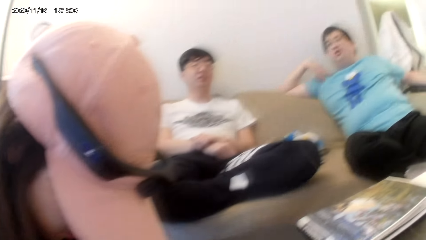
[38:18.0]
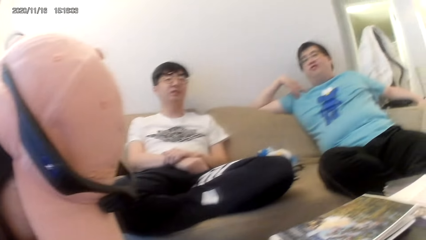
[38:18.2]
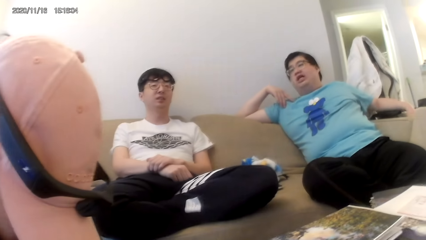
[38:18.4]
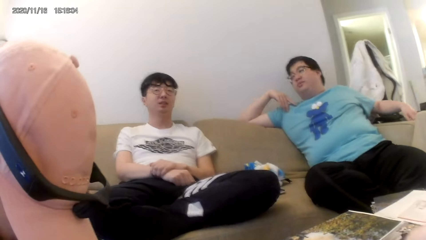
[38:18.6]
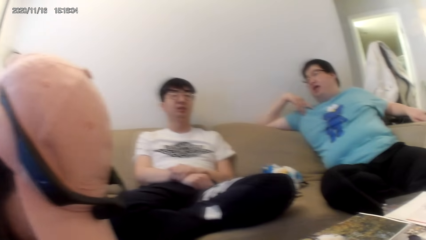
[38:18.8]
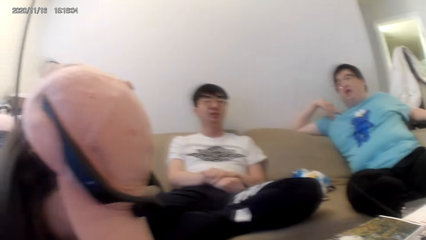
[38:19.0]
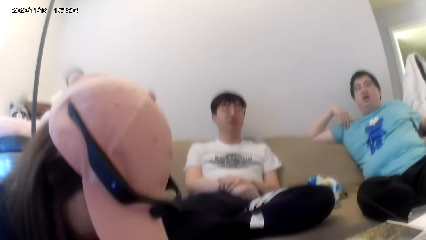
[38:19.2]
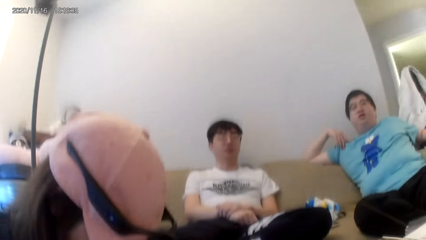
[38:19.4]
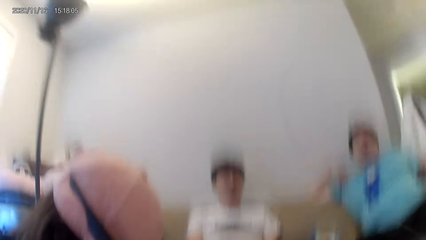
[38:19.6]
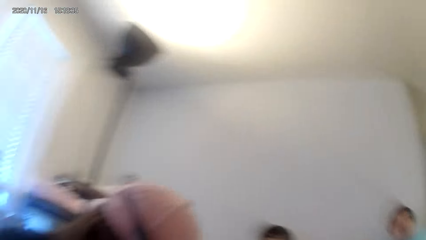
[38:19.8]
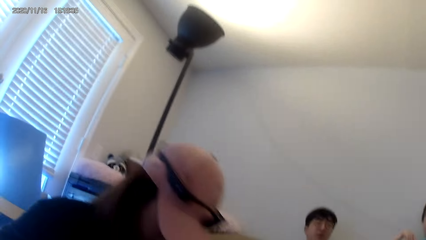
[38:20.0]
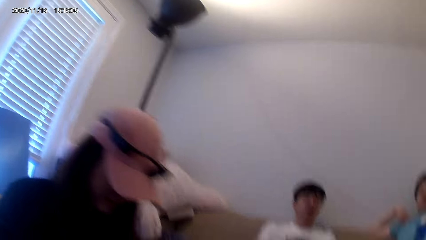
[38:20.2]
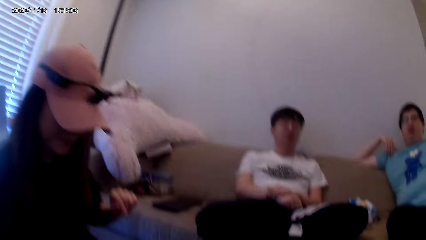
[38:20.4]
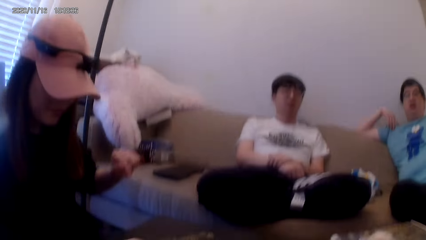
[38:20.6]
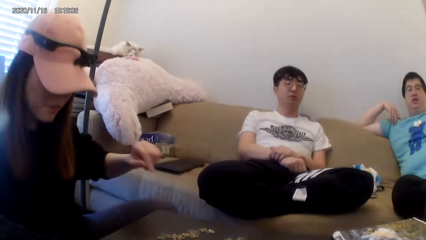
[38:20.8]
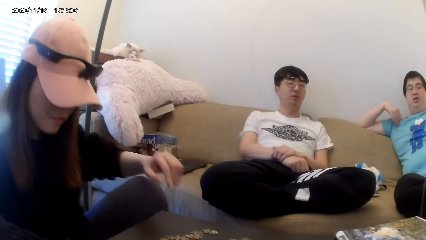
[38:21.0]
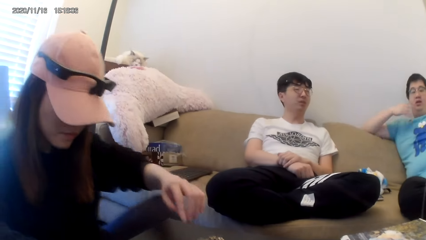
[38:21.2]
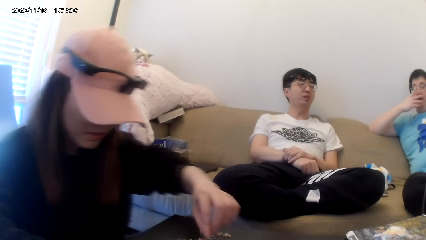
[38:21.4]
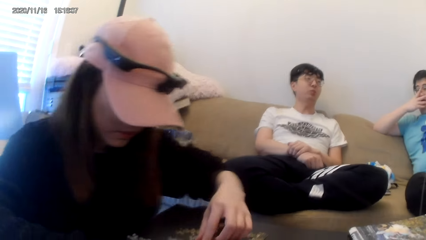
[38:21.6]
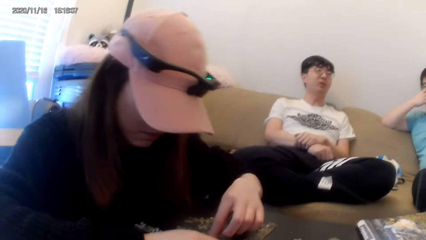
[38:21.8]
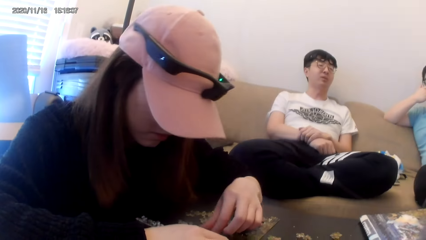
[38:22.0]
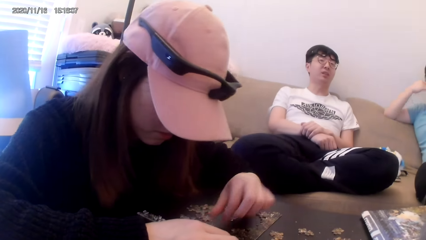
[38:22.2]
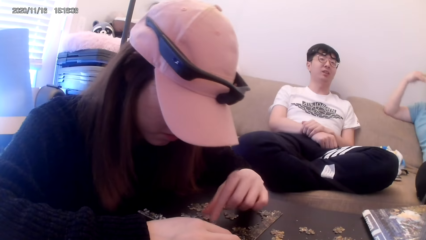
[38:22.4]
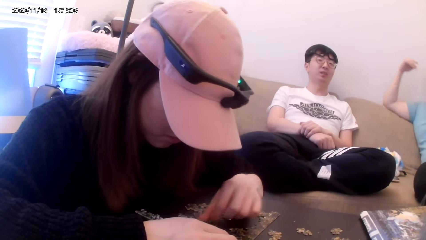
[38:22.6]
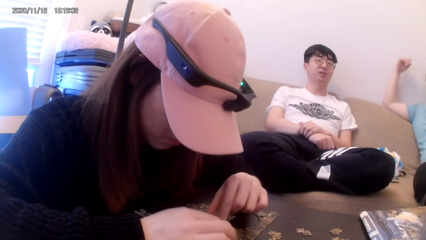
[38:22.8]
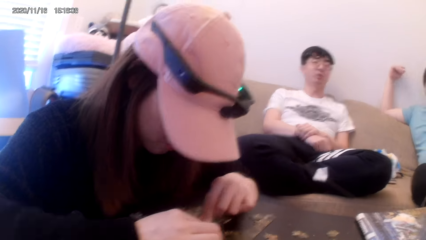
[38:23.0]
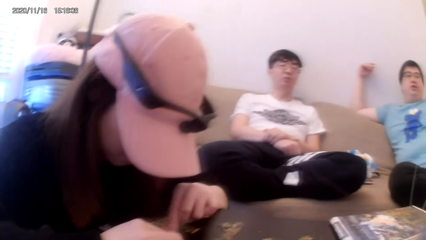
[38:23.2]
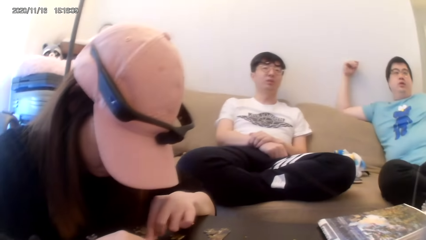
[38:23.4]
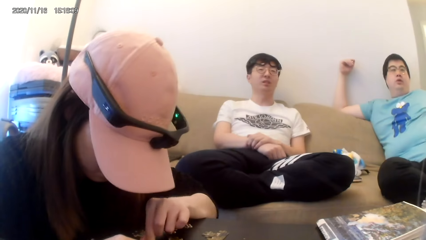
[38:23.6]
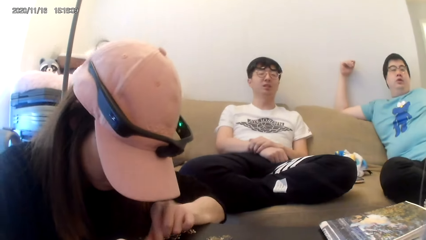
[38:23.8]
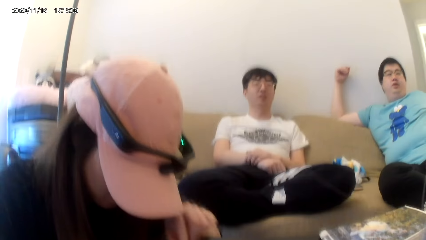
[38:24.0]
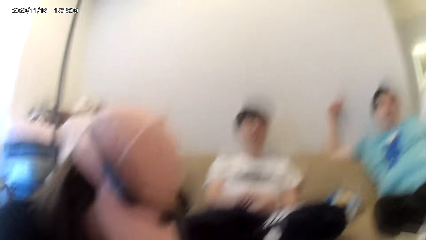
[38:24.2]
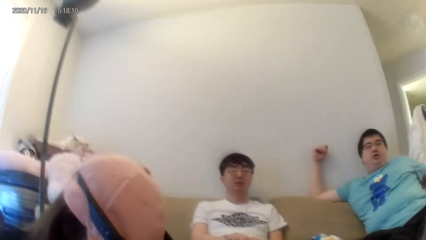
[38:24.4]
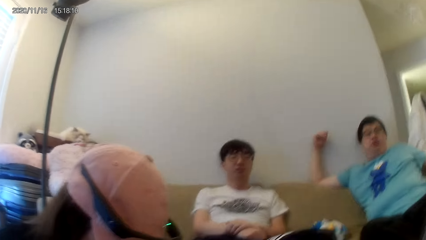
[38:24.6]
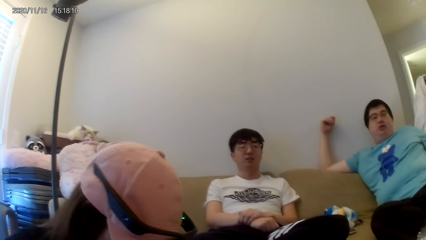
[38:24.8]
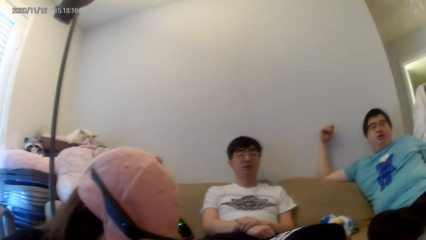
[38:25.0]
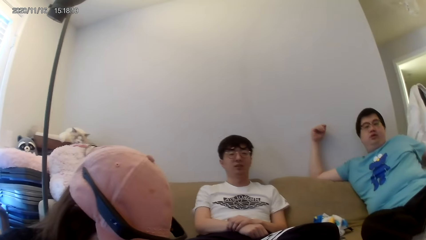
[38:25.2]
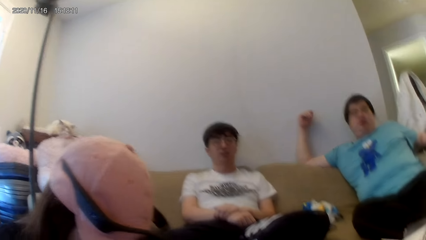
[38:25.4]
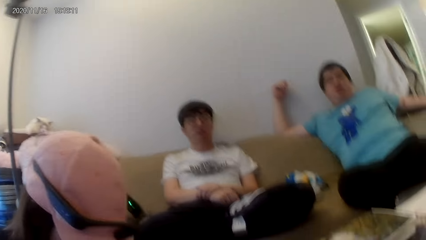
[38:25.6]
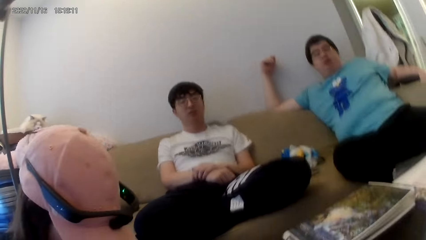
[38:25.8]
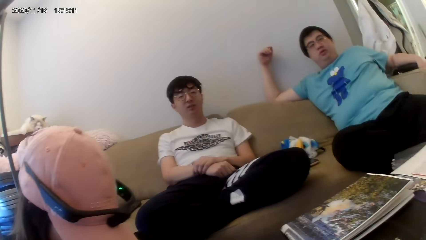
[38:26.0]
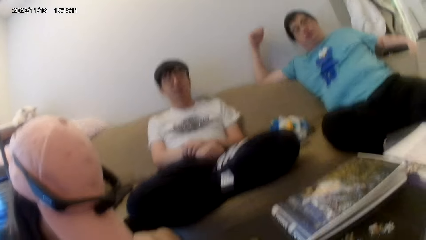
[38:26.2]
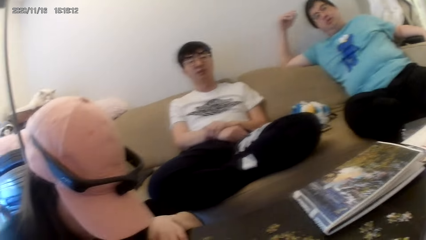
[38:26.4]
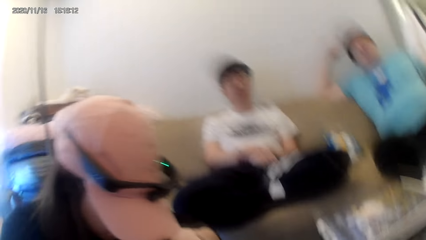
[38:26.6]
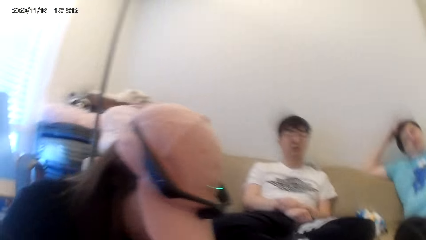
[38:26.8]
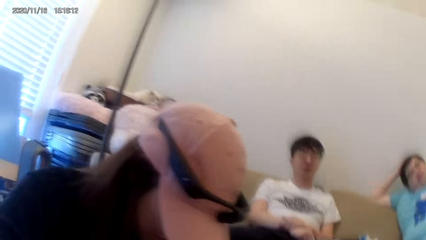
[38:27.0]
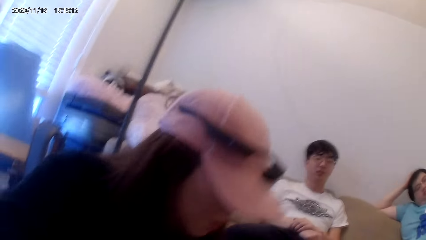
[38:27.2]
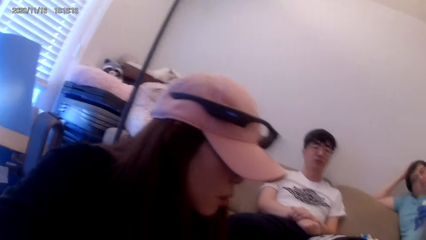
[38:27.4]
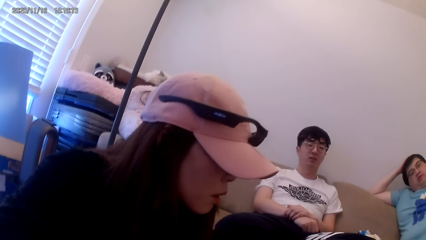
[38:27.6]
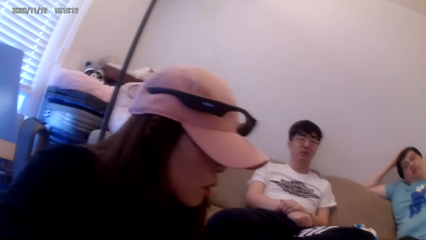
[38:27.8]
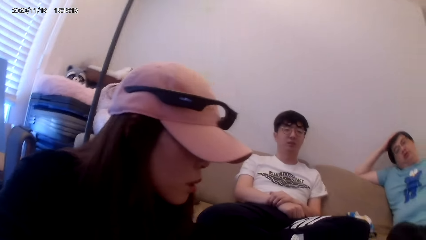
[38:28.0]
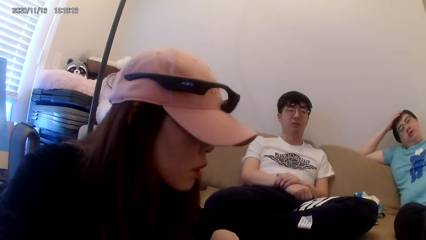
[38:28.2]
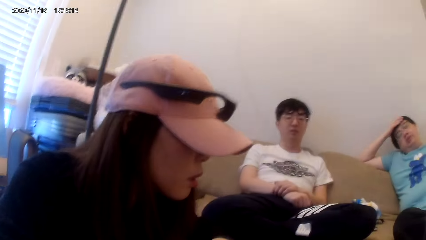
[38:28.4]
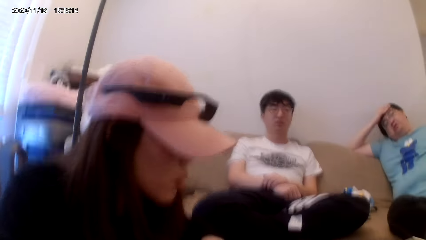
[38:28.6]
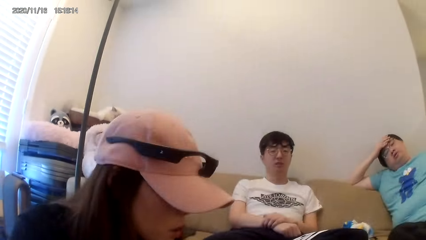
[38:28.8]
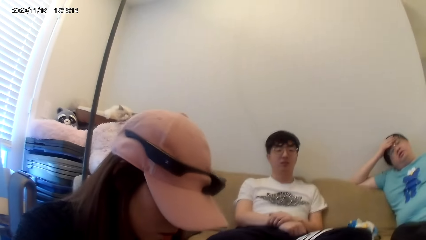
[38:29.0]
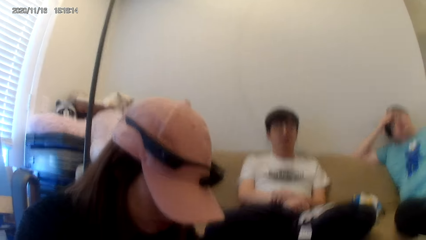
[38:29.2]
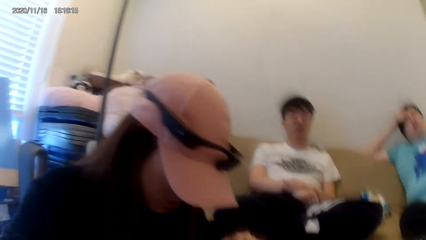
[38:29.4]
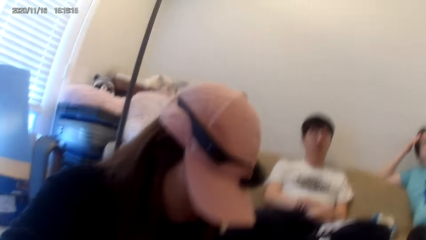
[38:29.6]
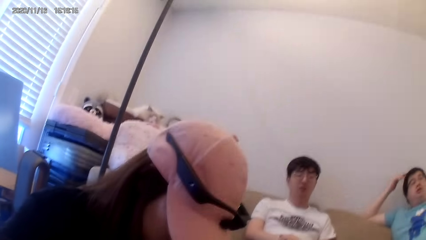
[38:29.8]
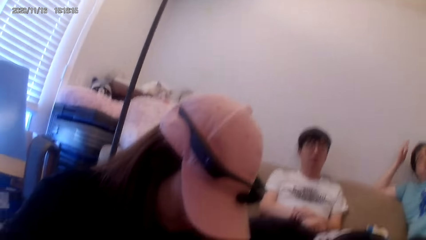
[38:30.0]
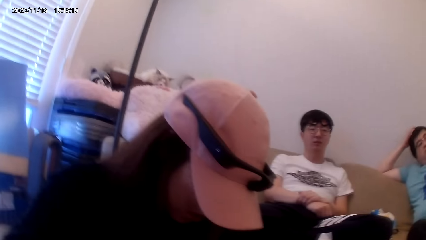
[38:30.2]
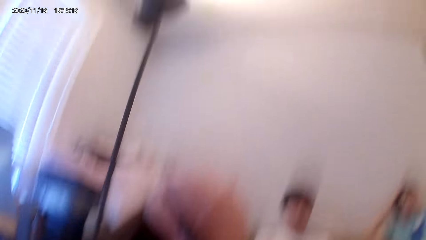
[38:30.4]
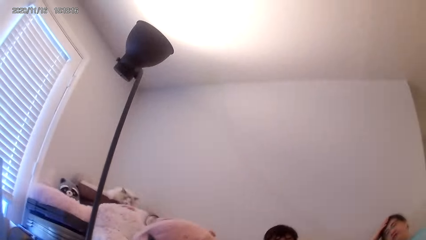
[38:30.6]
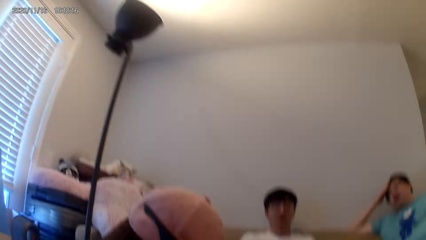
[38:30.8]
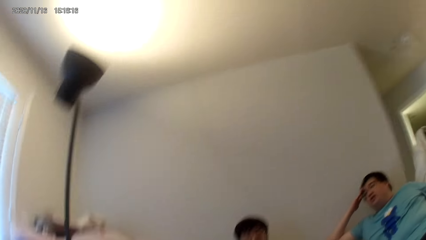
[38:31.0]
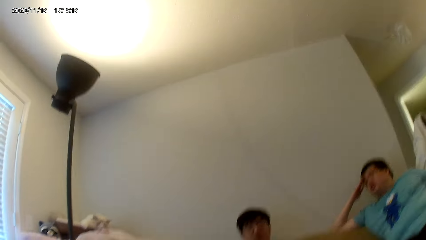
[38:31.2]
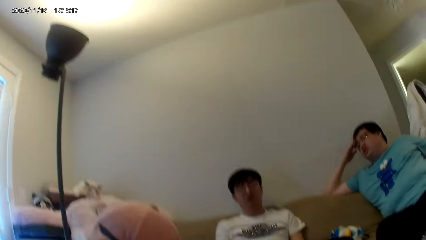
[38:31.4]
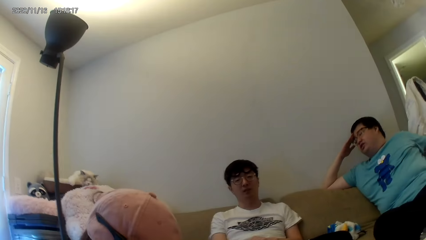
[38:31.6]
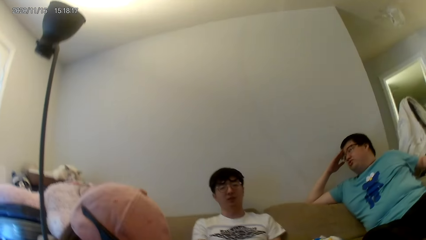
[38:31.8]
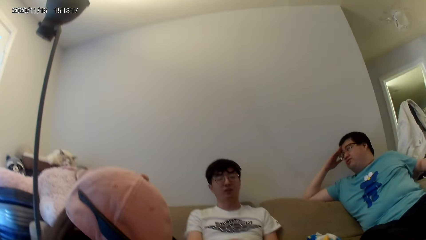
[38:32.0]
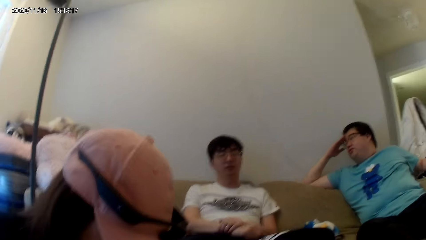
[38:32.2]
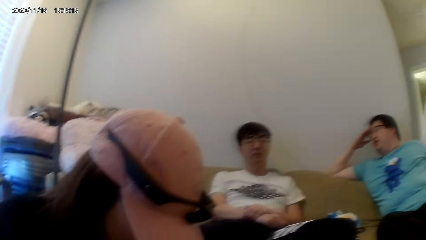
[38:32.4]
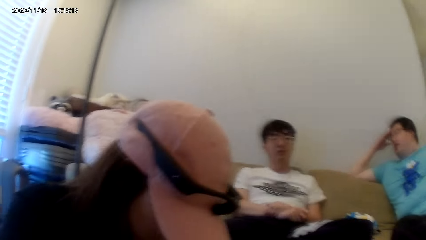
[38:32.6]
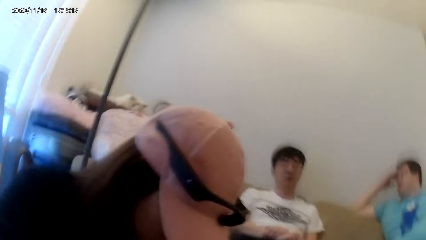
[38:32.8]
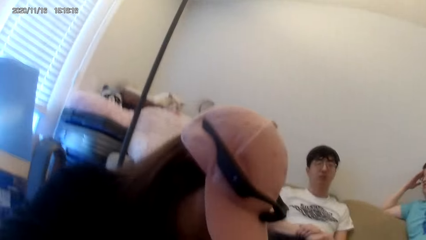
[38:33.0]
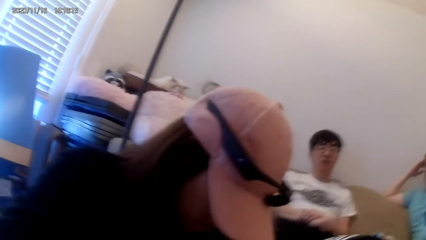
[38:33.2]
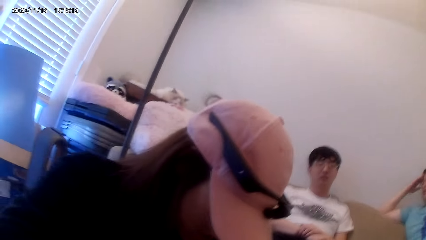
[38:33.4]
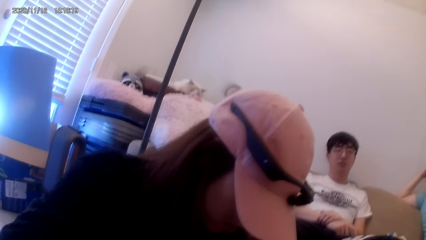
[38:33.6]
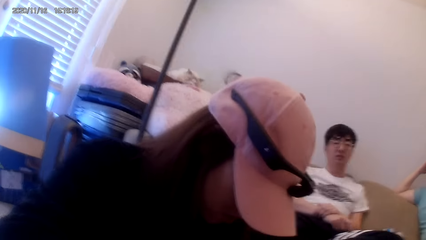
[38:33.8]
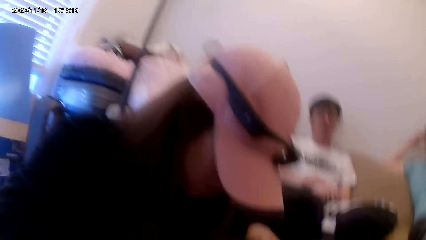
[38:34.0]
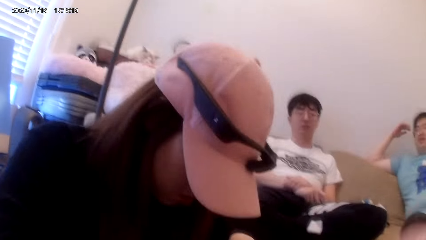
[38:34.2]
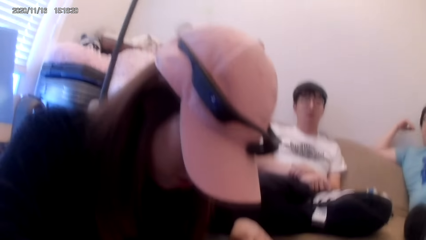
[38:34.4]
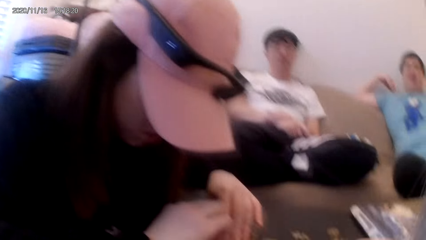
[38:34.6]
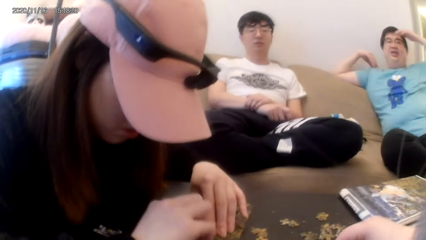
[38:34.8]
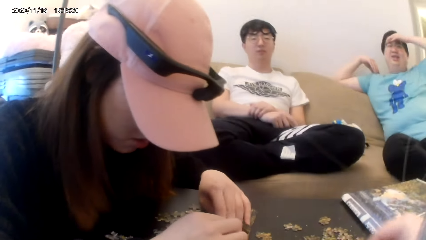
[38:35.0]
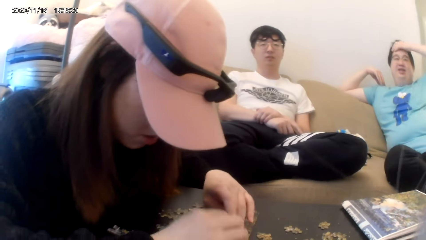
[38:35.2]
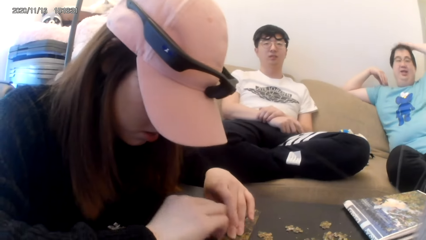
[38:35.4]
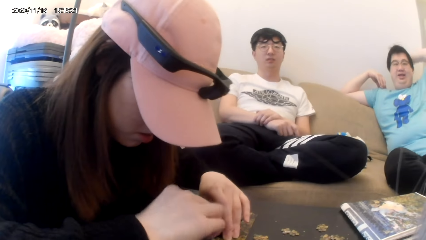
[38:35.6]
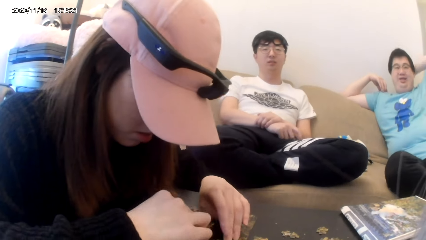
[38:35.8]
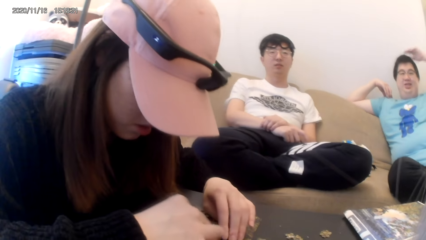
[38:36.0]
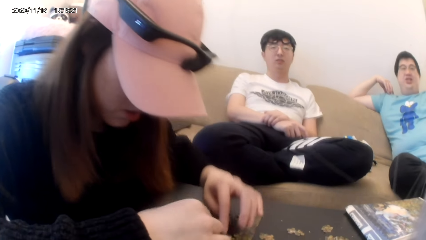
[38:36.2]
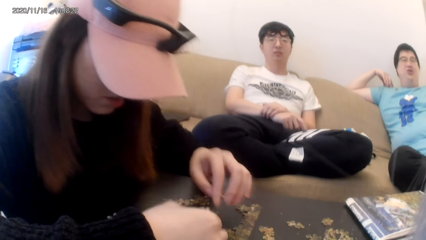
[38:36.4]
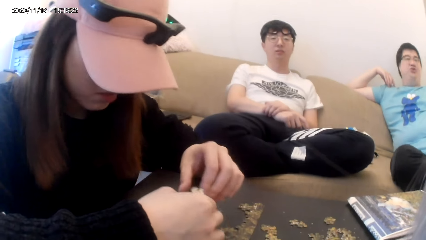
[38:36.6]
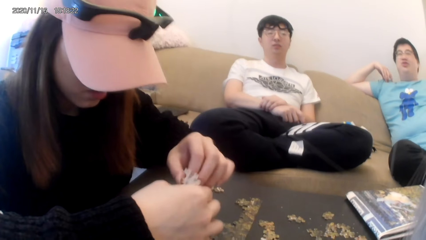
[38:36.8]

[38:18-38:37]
The camera wearer dialogues with a person. They dialogue with another person.
